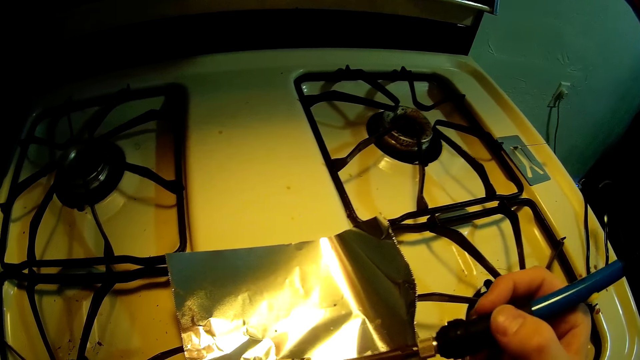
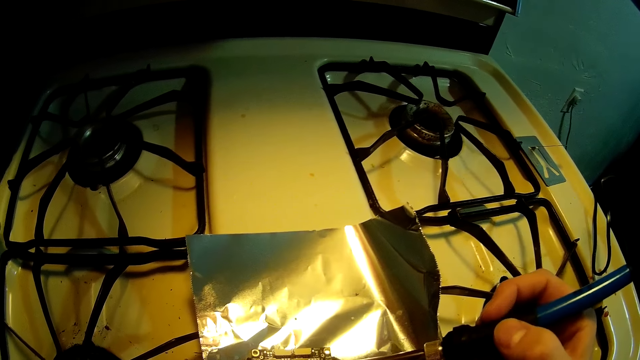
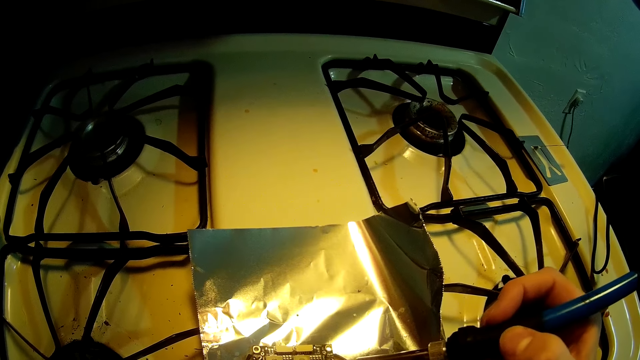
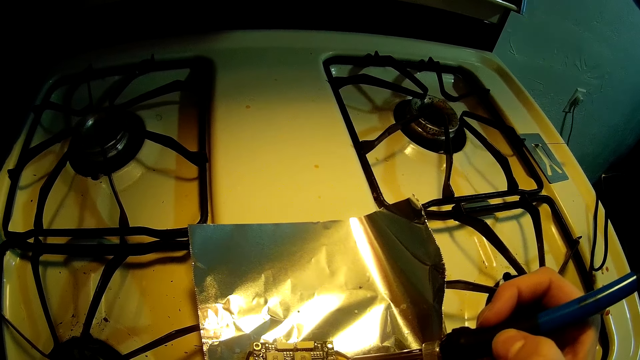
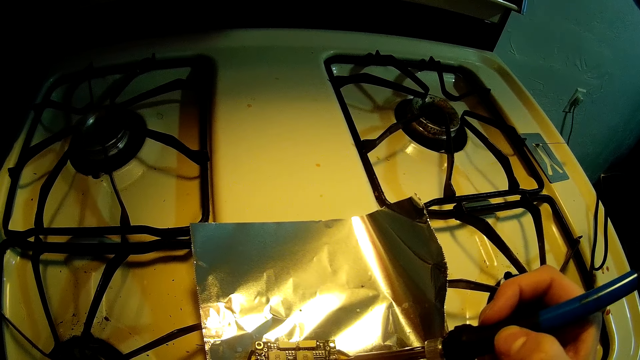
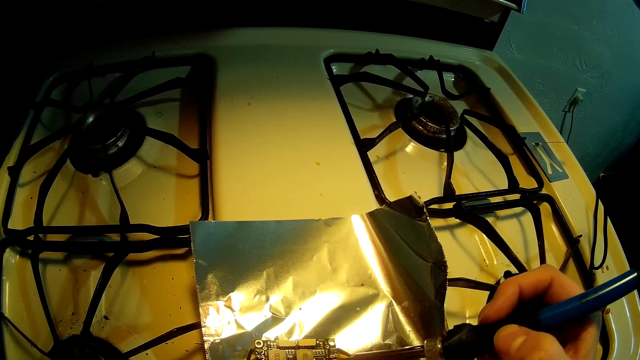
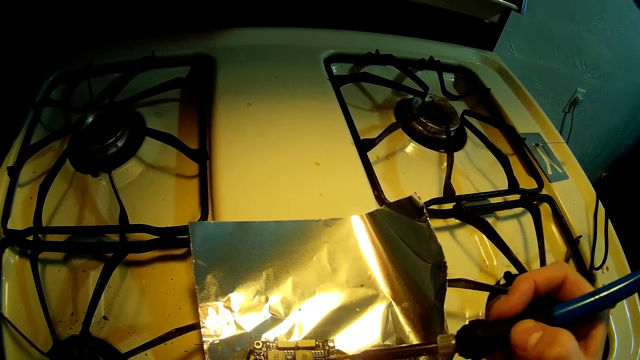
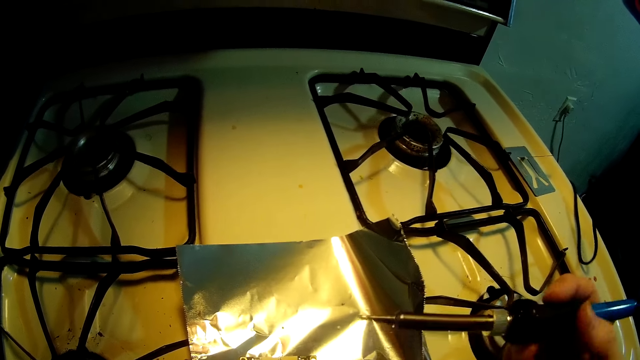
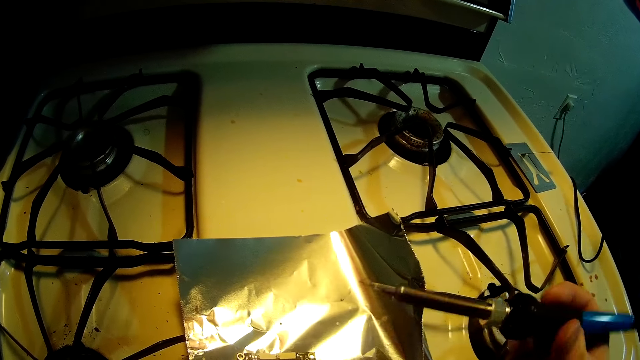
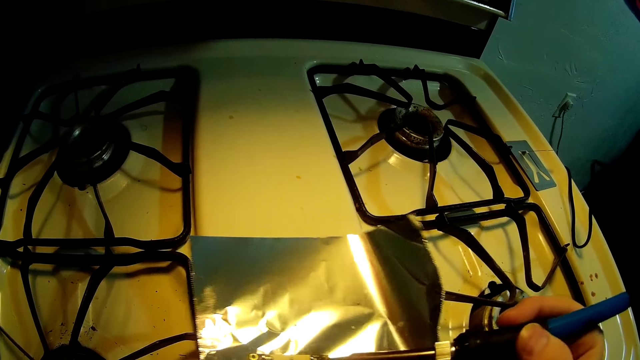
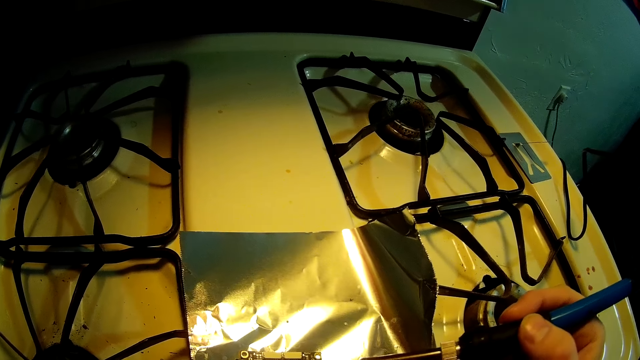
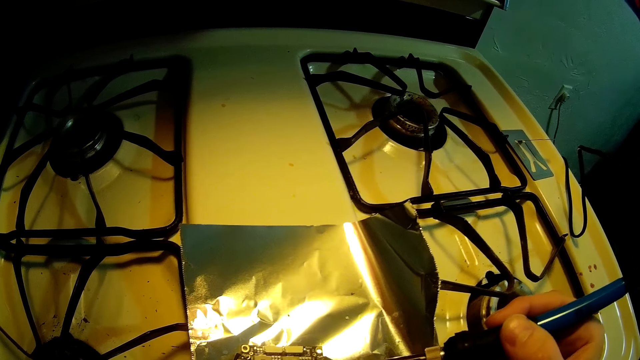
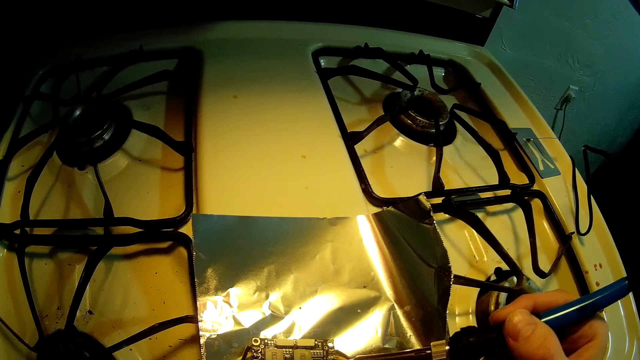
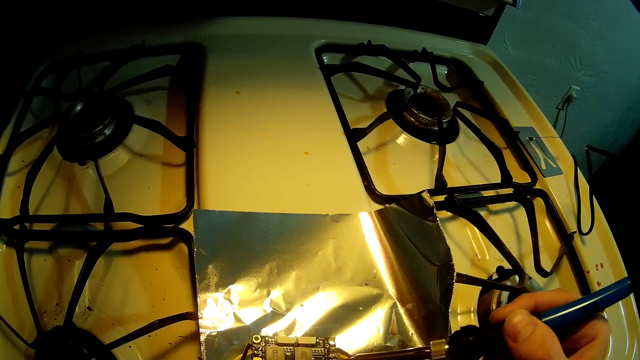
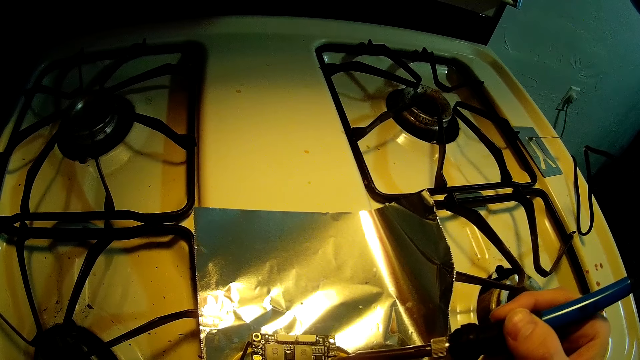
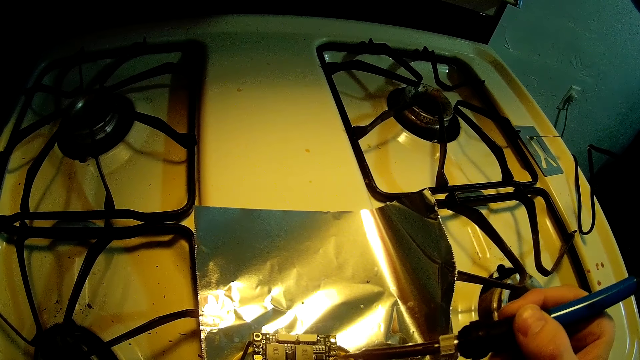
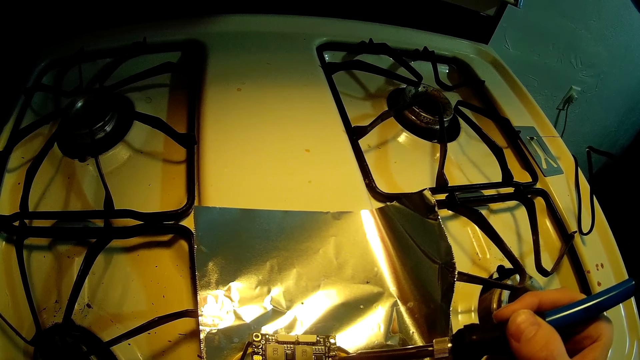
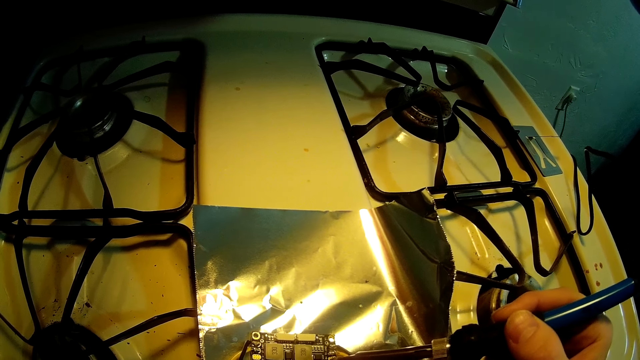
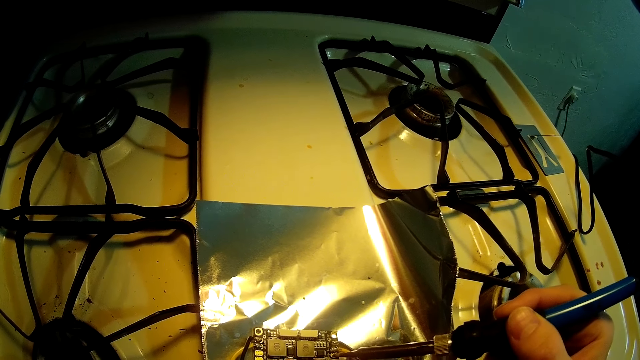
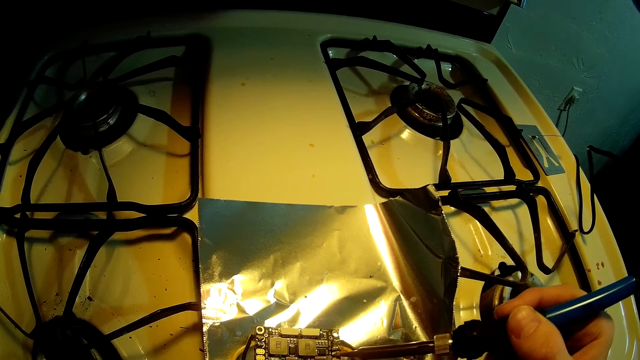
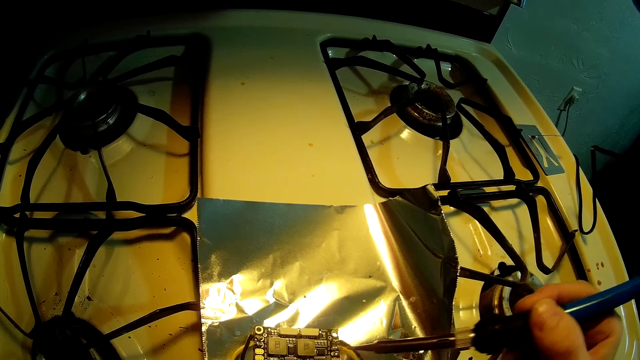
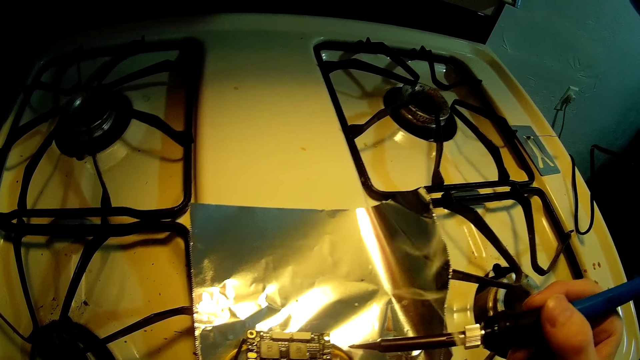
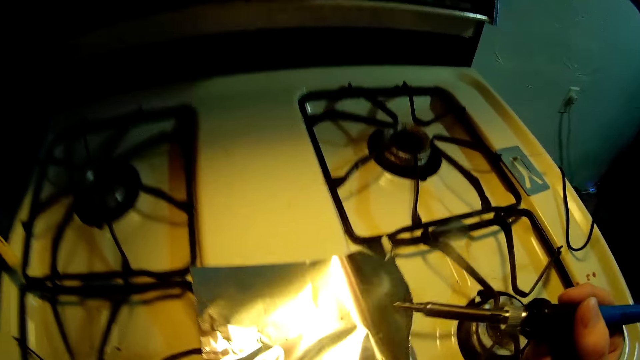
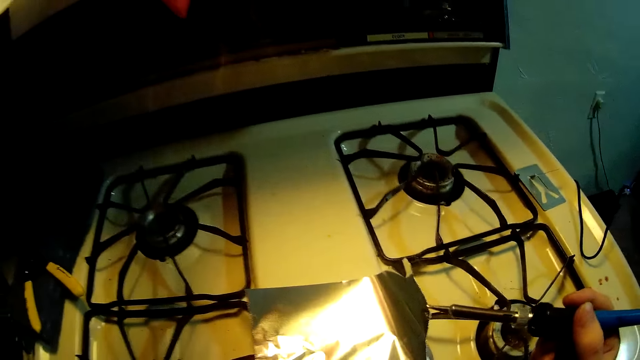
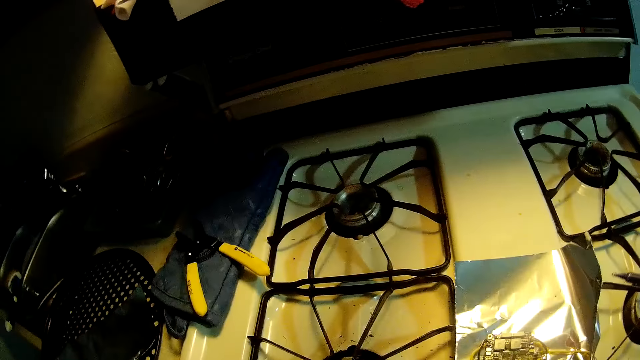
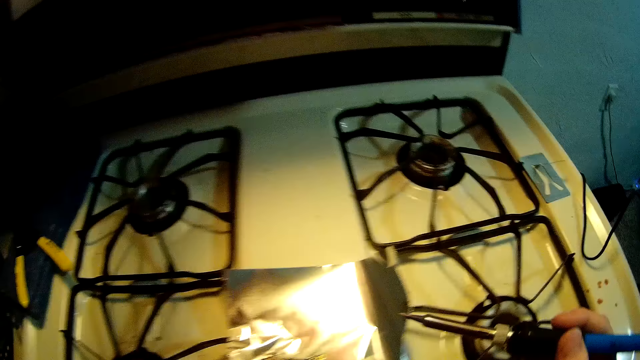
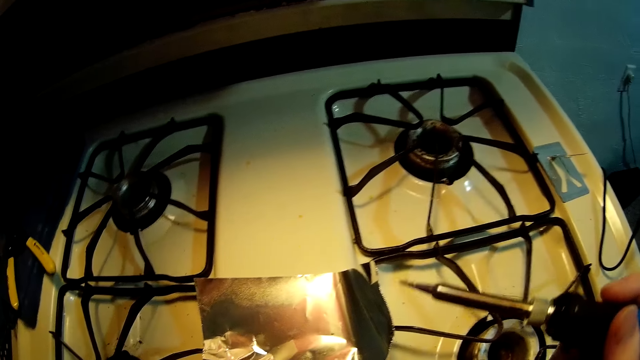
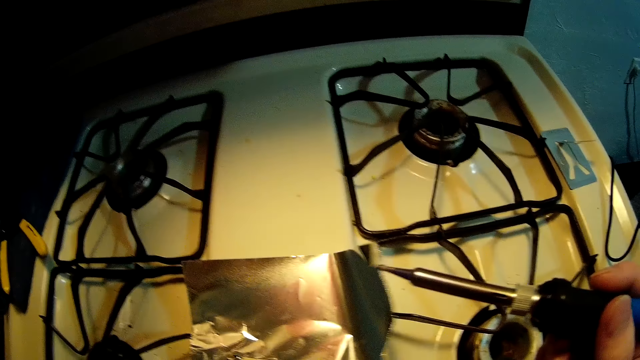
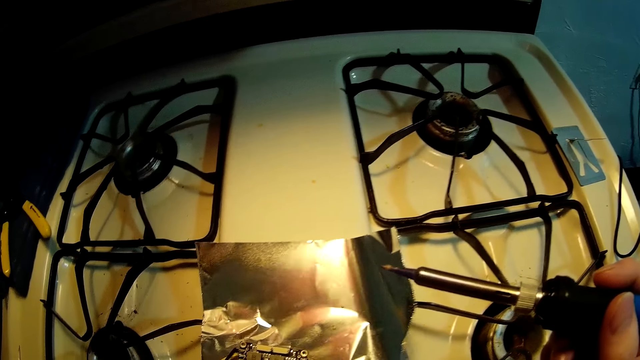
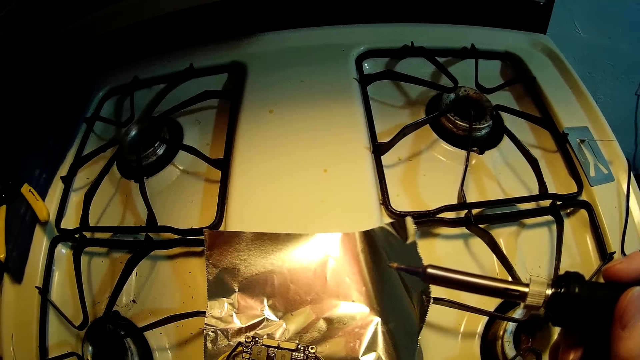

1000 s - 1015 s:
The camera wearer looks aside.

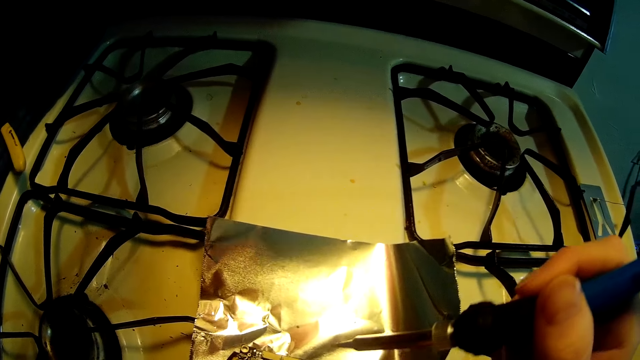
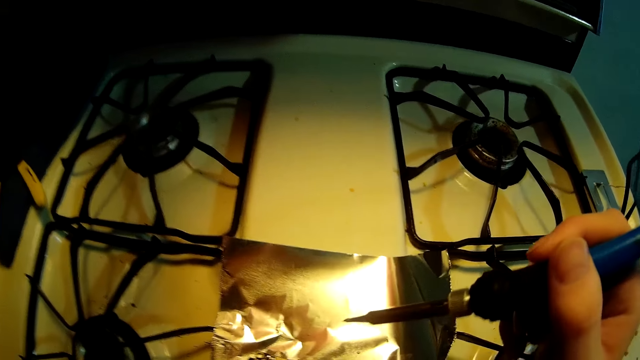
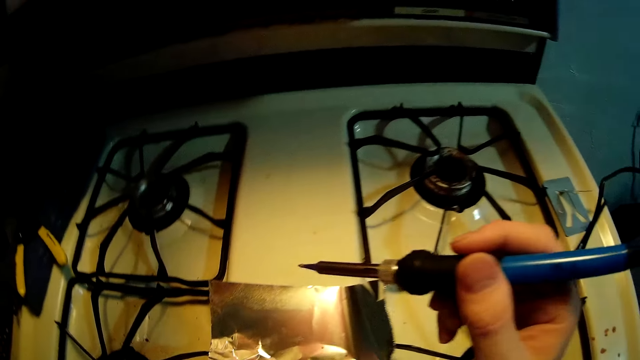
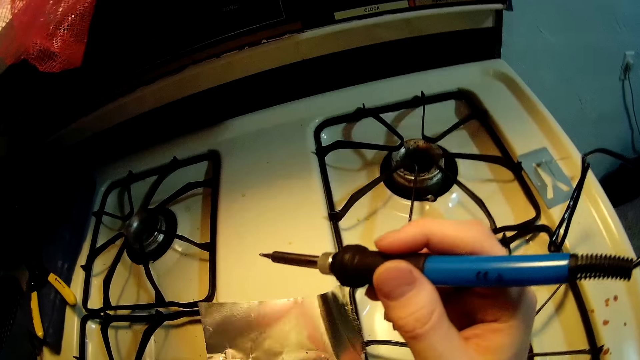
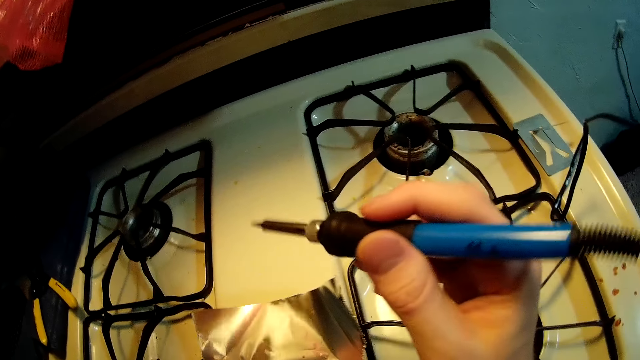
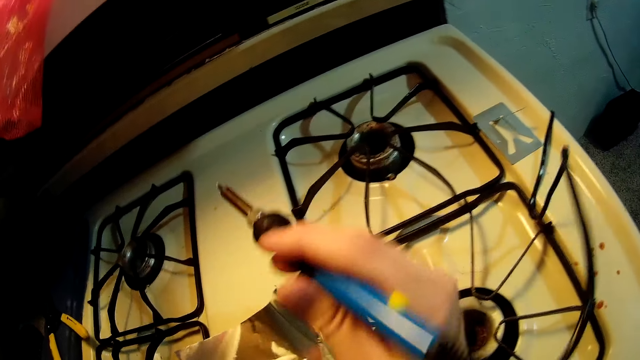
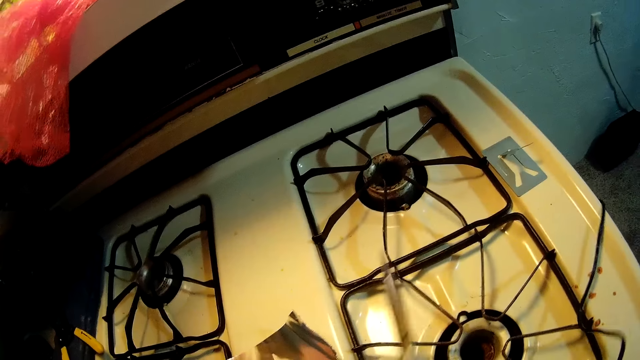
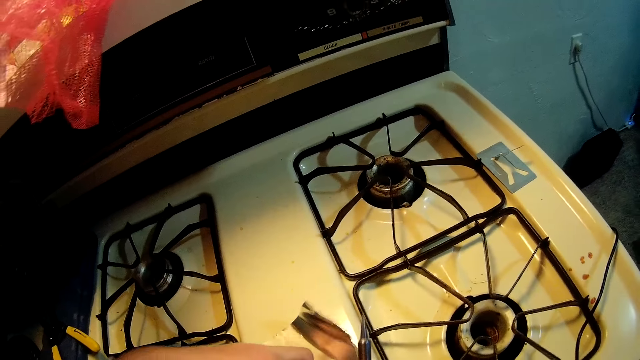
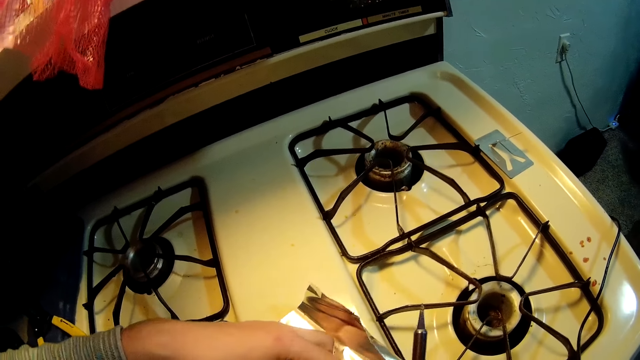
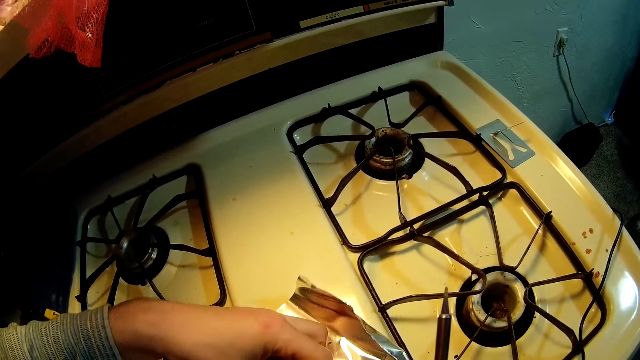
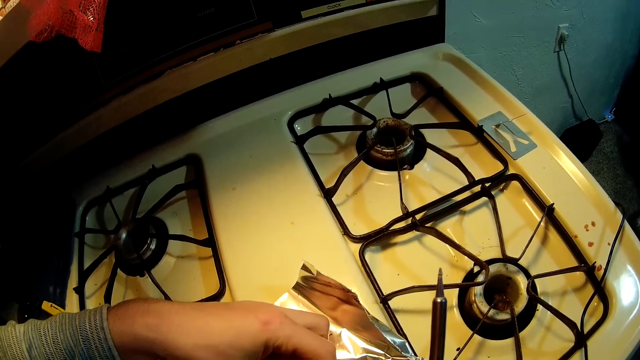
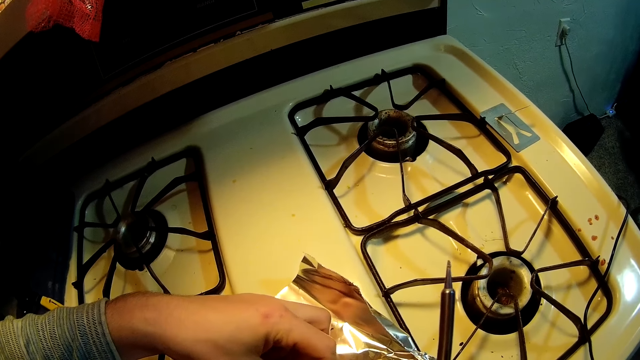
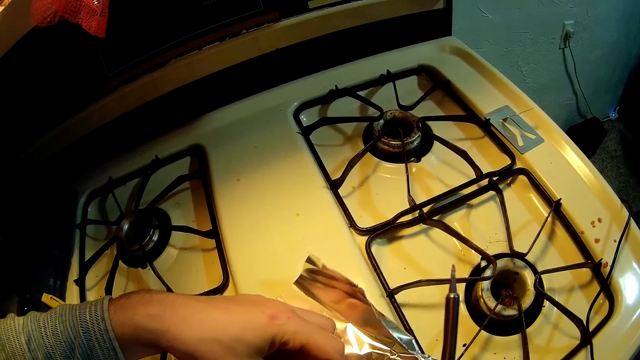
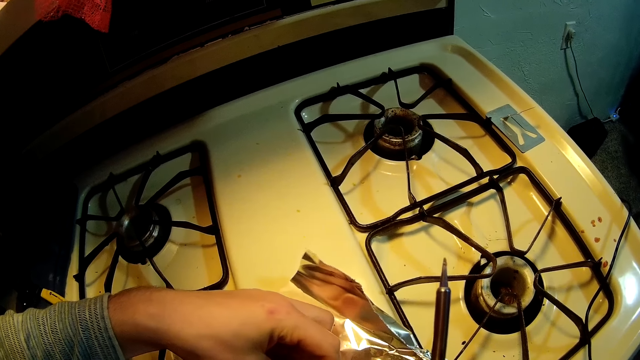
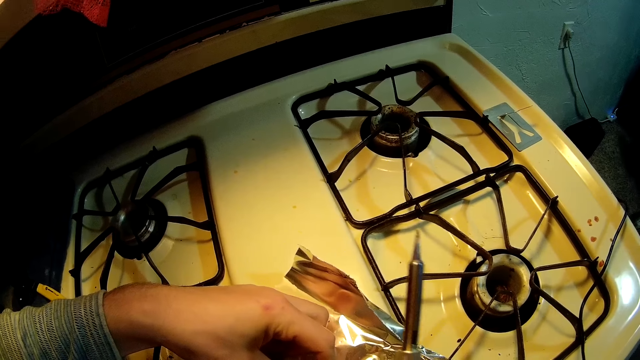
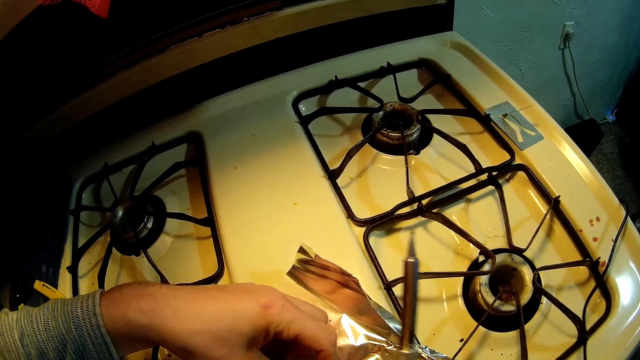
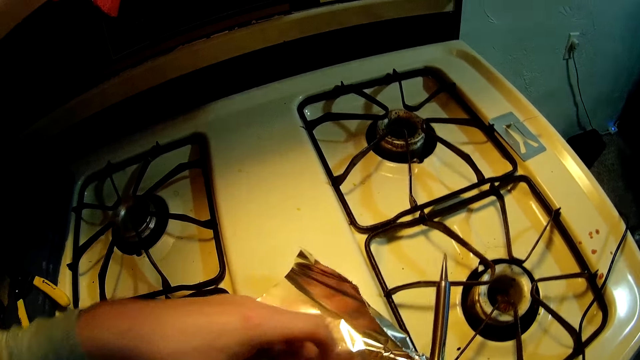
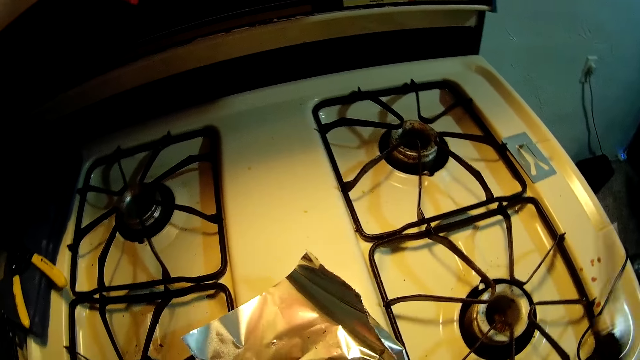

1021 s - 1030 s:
The camera wearer adjusts the jumper wire. He adjusts the circuit board on the foil cardboard with his left hand.
